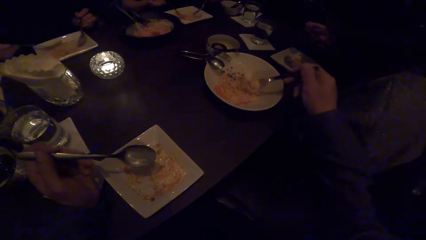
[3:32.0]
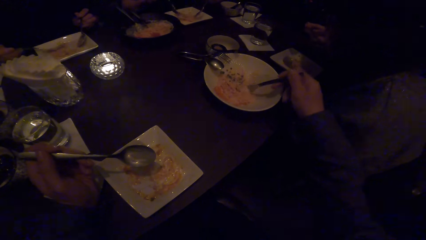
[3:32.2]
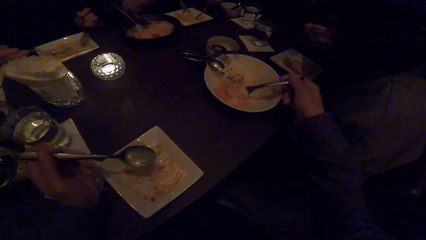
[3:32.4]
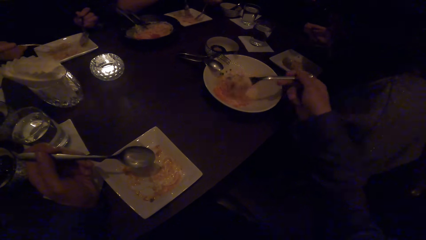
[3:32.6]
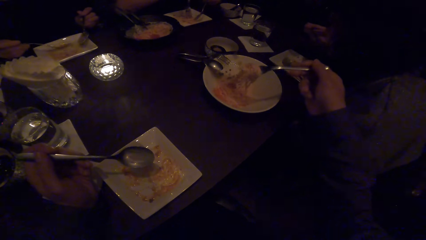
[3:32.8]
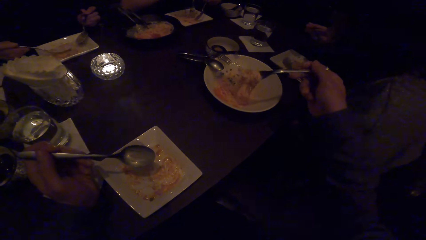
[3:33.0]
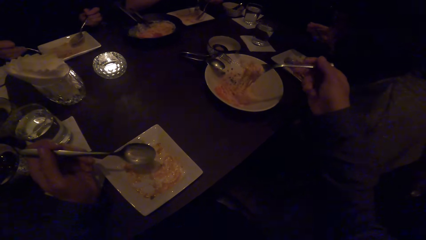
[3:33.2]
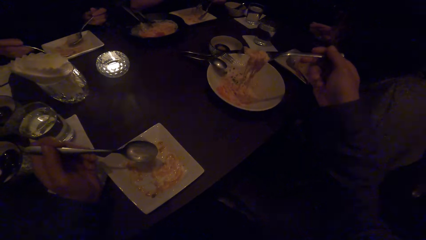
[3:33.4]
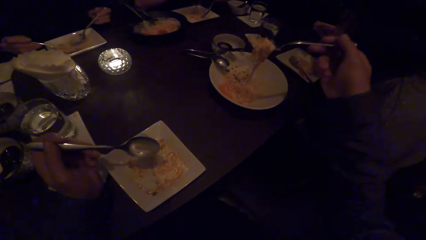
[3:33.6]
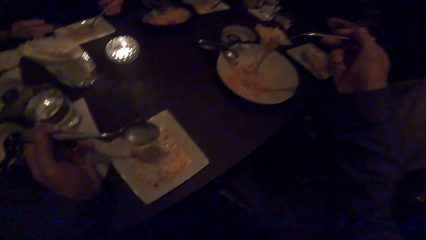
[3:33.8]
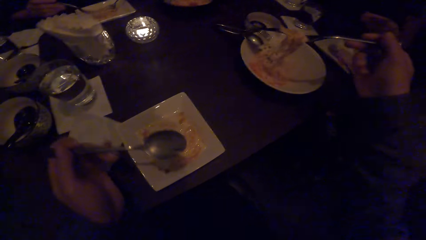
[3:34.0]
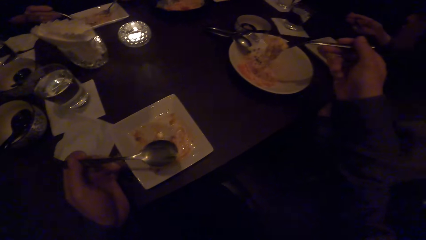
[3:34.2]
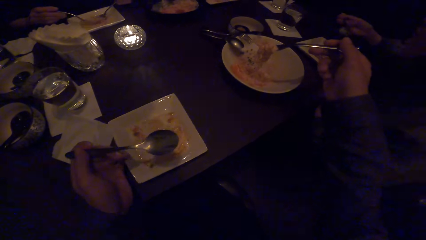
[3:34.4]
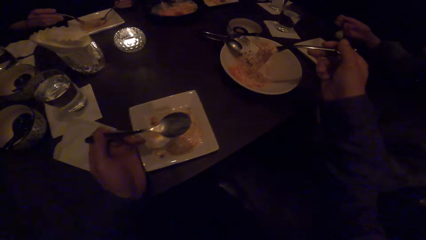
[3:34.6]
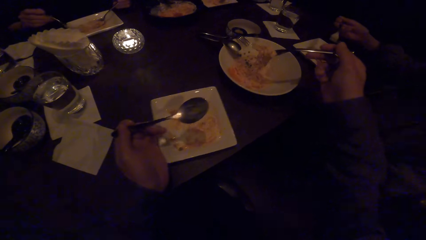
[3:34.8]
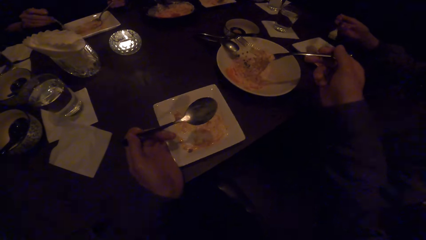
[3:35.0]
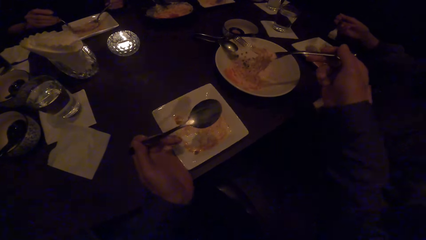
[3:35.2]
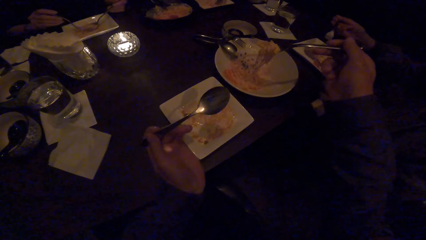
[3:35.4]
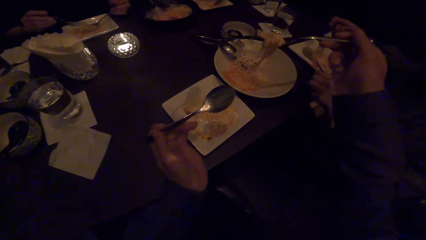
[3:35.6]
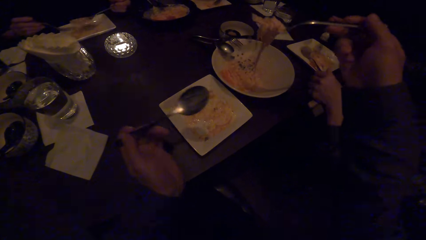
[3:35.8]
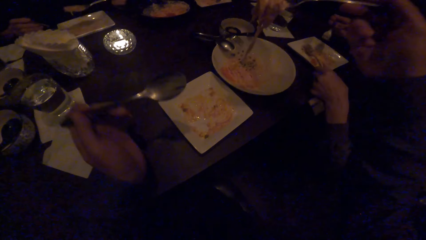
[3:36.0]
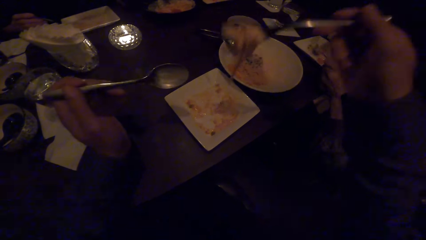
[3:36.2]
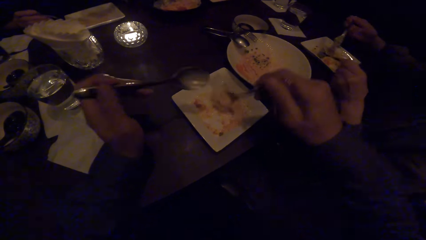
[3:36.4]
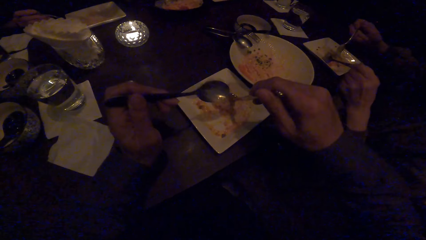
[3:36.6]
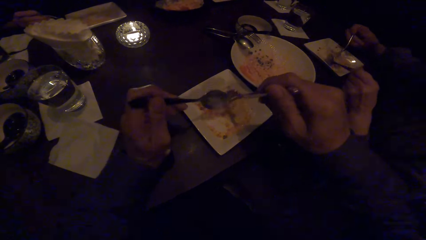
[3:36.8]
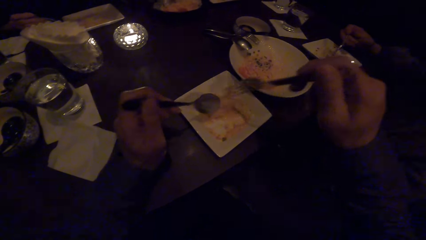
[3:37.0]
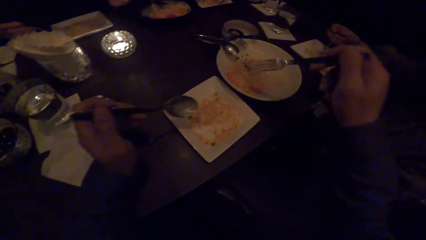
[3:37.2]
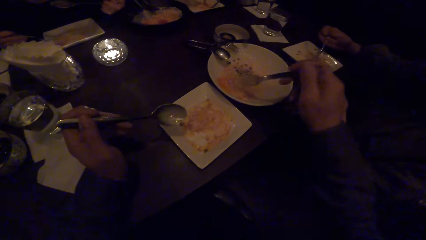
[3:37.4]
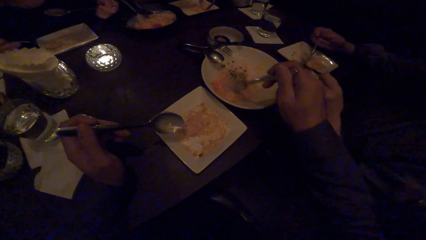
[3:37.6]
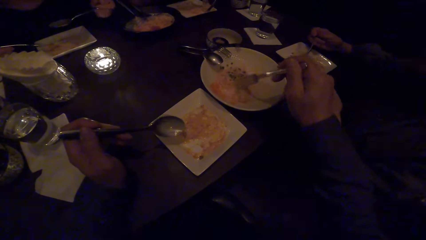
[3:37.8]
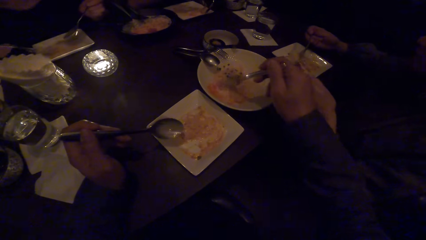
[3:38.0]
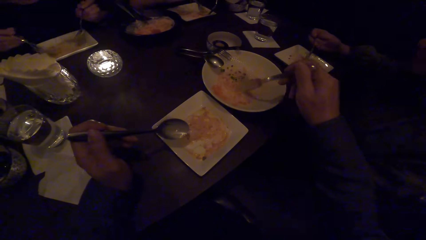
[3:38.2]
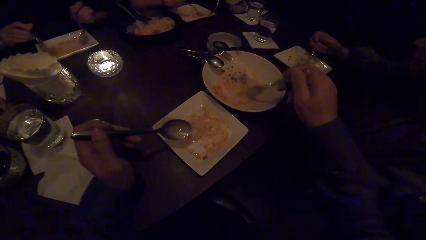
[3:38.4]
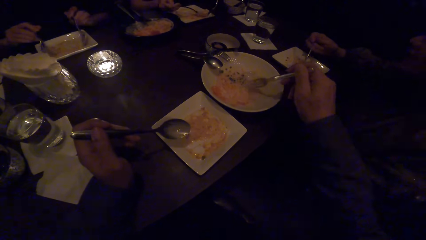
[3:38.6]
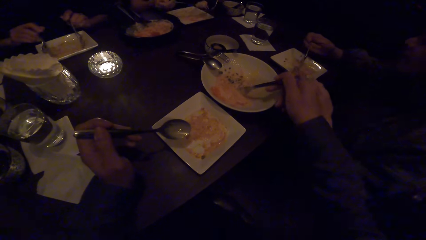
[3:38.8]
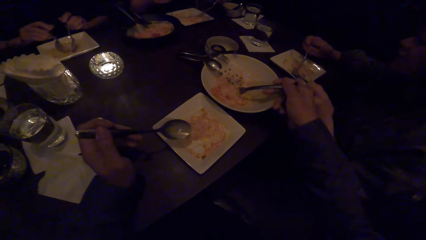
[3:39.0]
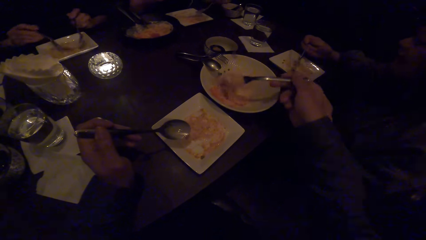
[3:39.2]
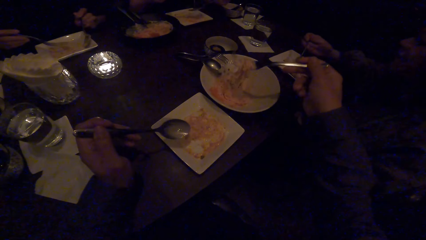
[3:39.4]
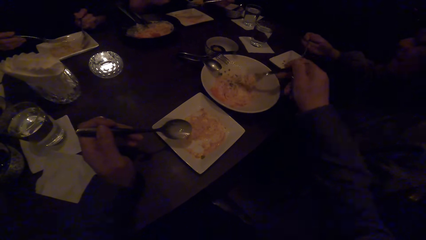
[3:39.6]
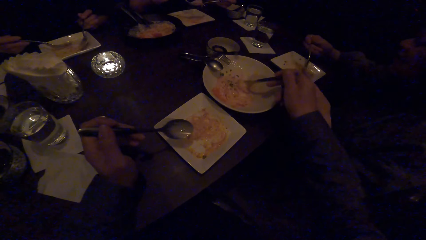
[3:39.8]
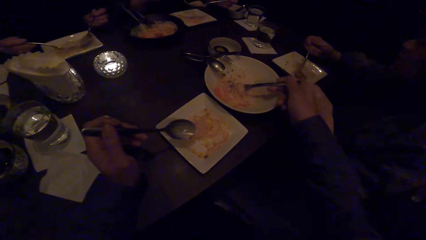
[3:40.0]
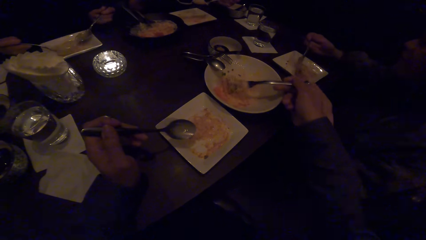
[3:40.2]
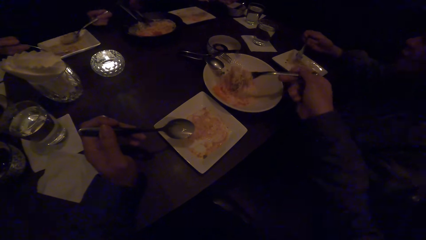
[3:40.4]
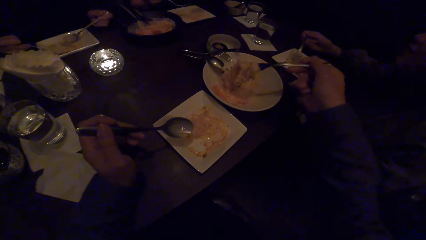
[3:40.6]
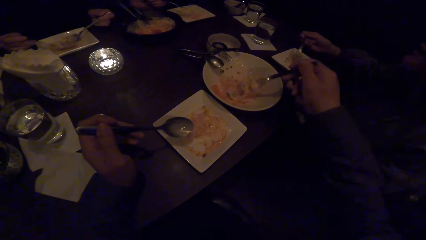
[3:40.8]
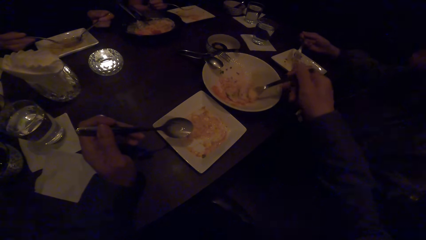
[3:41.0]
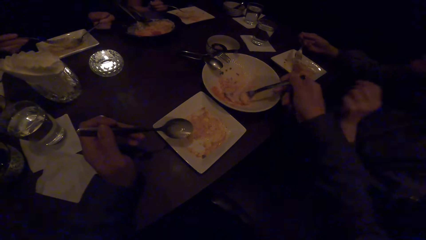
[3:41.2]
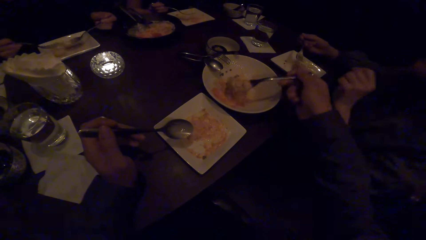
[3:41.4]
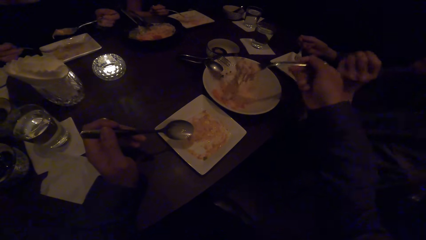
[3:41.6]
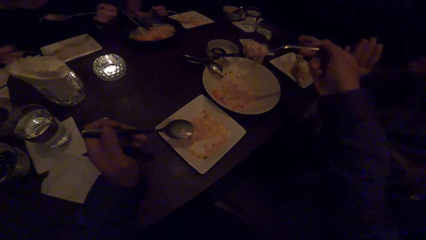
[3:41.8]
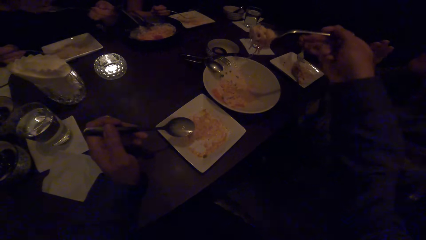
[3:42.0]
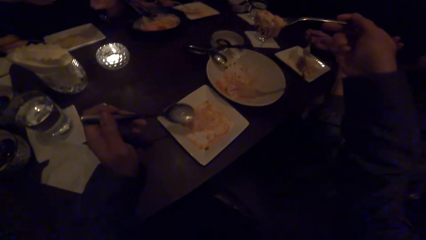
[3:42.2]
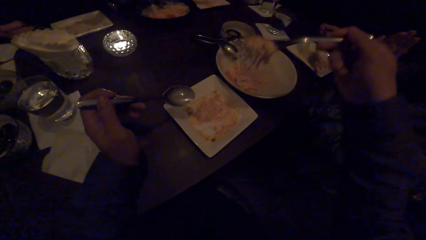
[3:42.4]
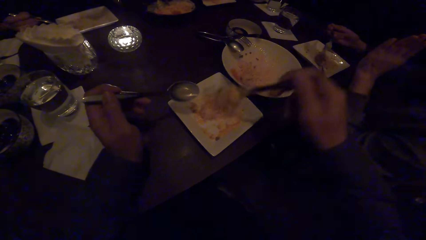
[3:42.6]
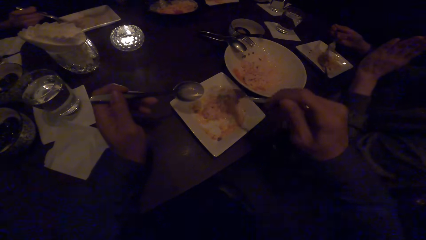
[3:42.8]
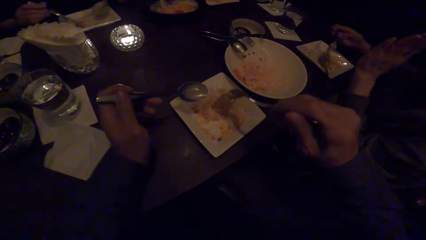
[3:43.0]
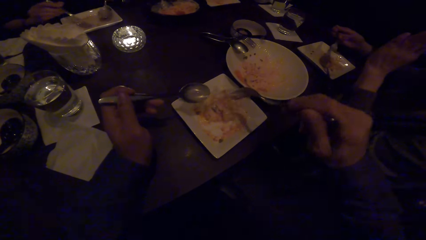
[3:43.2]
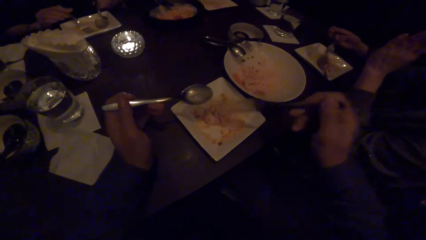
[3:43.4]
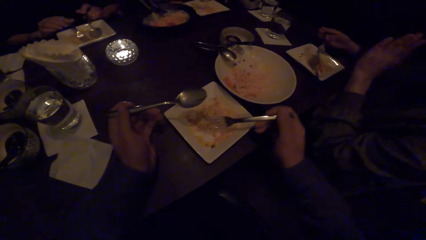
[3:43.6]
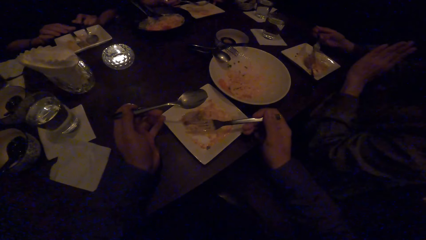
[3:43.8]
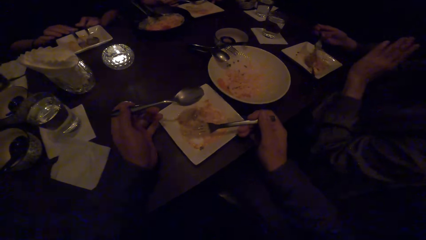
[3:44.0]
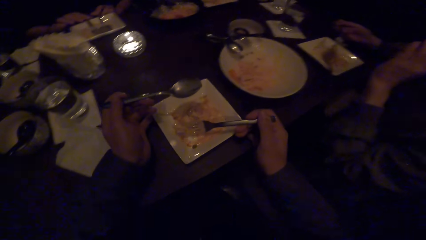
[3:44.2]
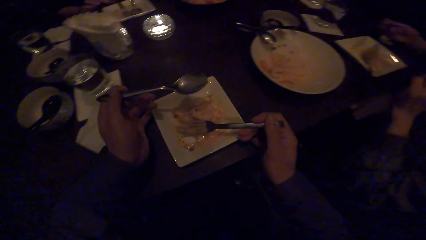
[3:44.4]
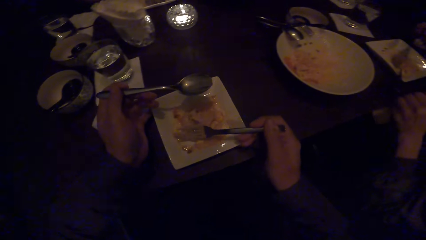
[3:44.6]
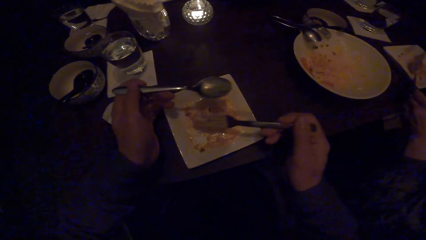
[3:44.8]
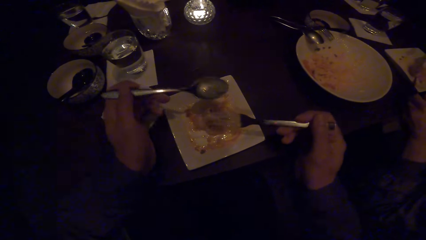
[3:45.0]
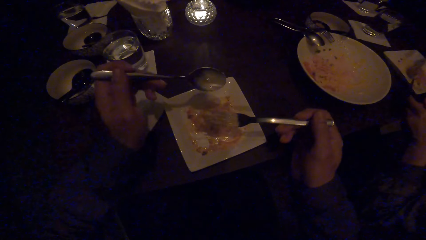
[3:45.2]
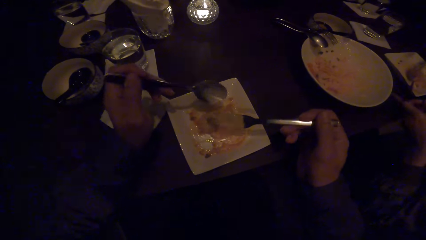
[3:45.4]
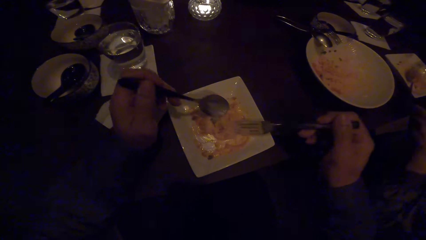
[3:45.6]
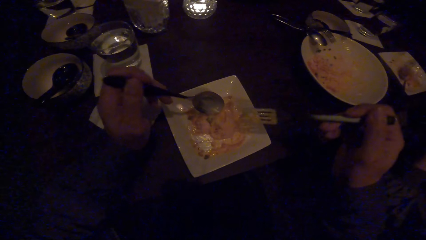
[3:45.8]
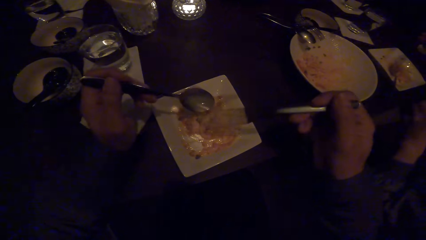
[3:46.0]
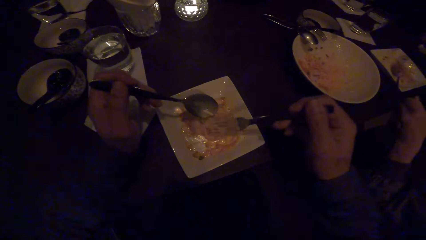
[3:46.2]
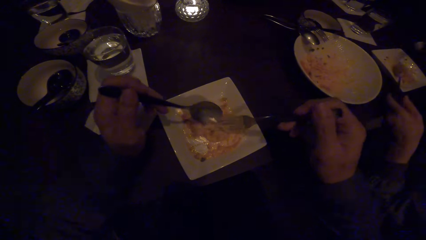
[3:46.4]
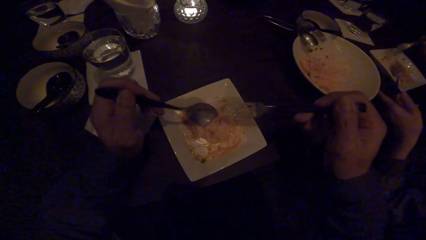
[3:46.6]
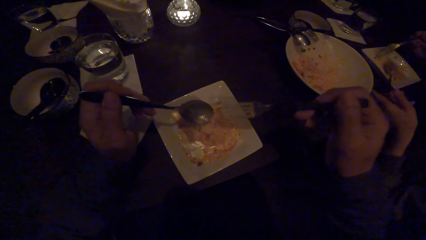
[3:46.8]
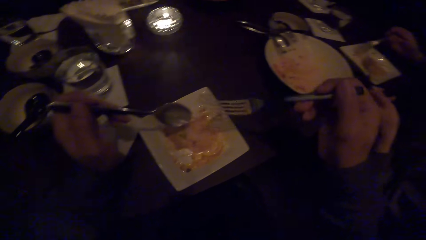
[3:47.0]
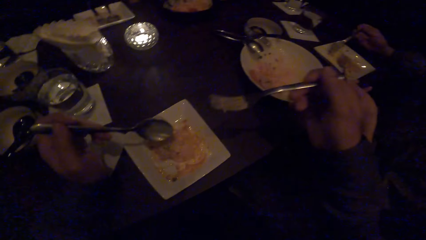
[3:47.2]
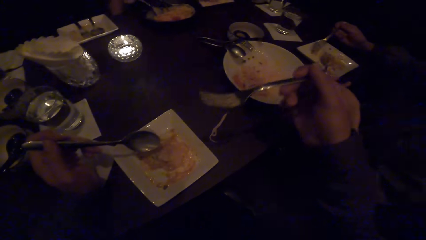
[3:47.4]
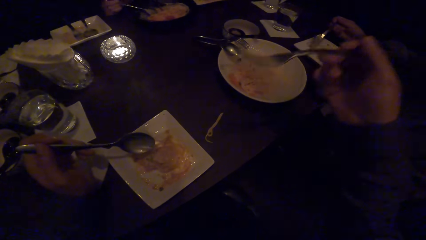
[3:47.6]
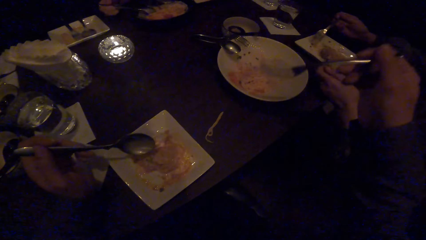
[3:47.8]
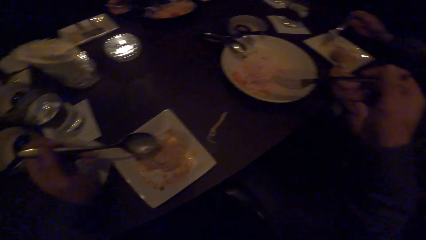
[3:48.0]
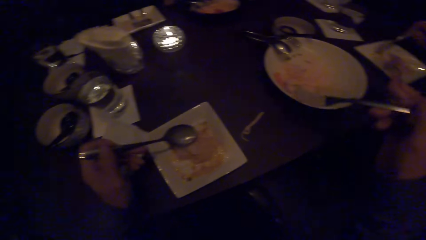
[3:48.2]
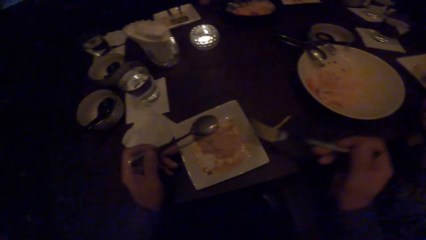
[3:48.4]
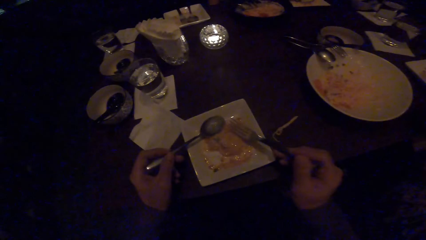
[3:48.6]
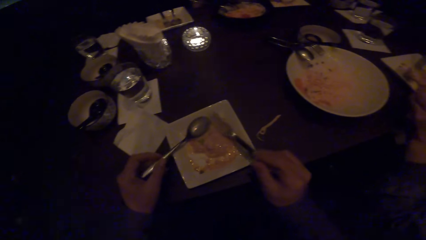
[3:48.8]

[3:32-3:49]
The camera wearer moves a plate with the left hand. He lifts the spaghetti on a fork. He puts the spaghetti on a plate. He scoops spaghetti with the fork. He puts the spaghetti on the plate. He moves his plate on the table with both hands. He removes the spaghetti on the fork with a spoon. He moves the right hand.
